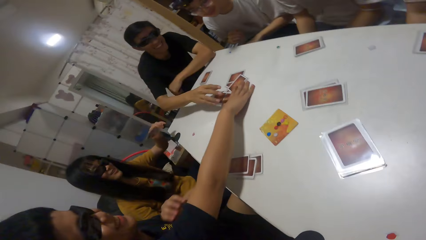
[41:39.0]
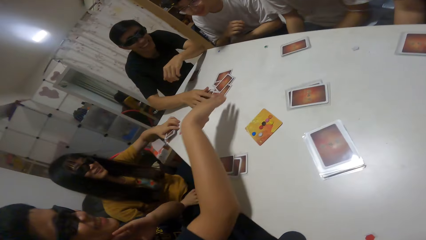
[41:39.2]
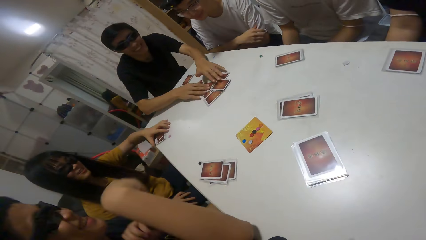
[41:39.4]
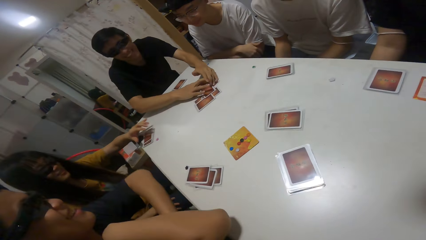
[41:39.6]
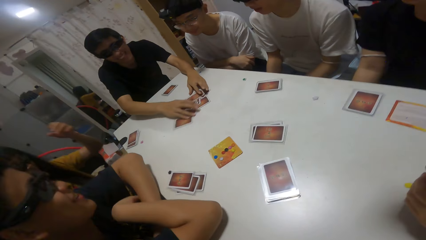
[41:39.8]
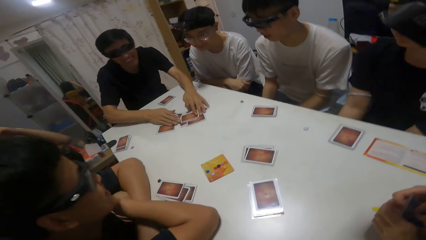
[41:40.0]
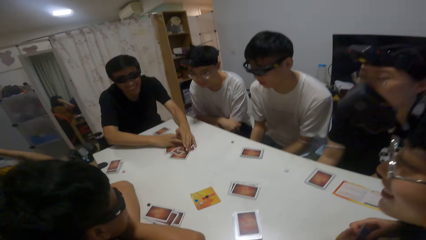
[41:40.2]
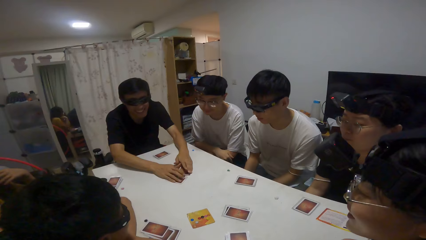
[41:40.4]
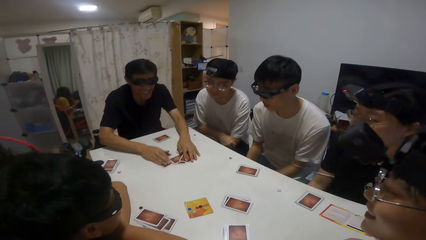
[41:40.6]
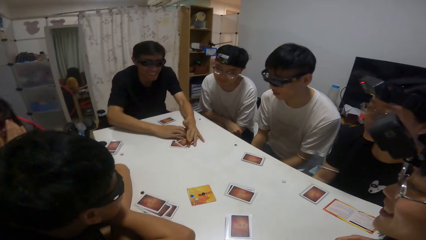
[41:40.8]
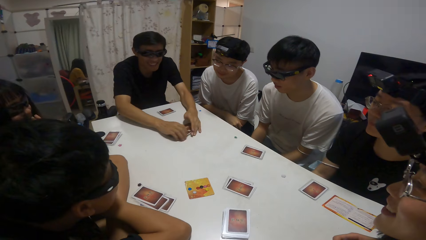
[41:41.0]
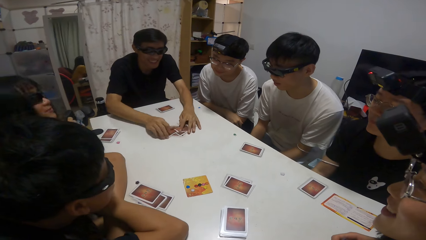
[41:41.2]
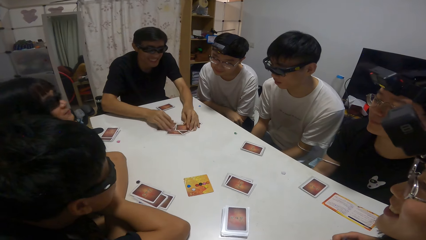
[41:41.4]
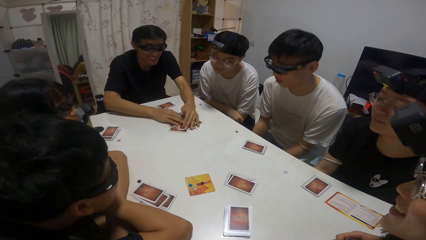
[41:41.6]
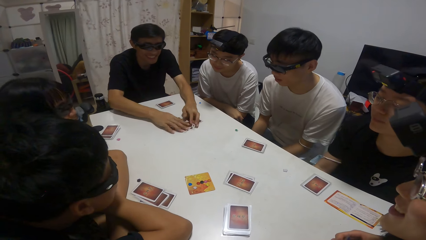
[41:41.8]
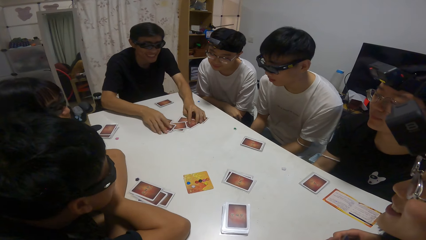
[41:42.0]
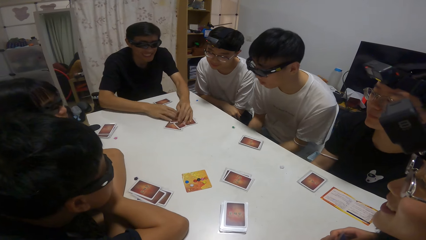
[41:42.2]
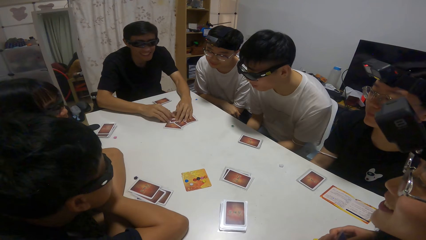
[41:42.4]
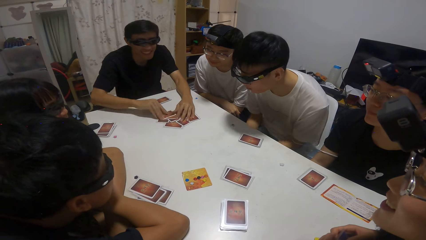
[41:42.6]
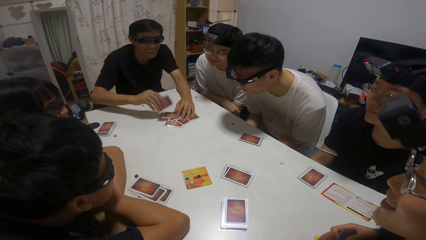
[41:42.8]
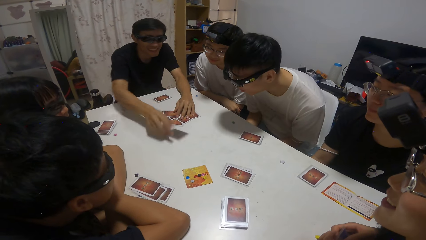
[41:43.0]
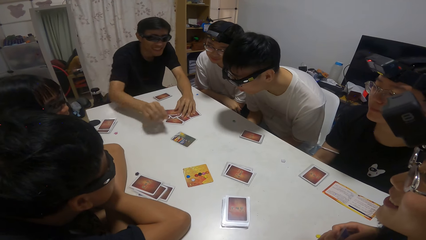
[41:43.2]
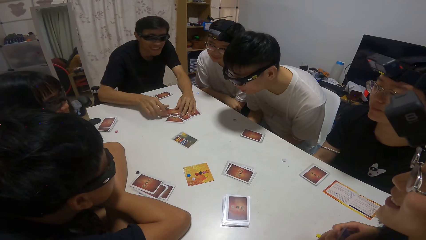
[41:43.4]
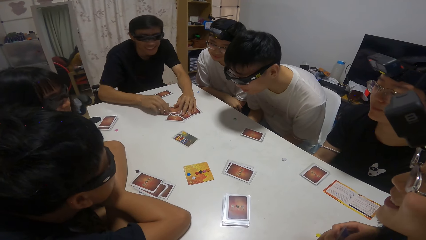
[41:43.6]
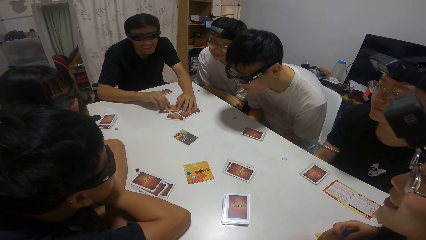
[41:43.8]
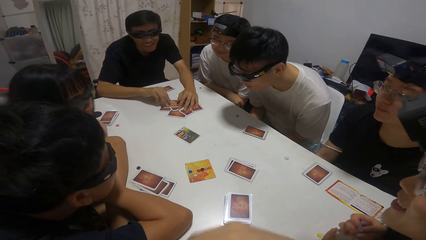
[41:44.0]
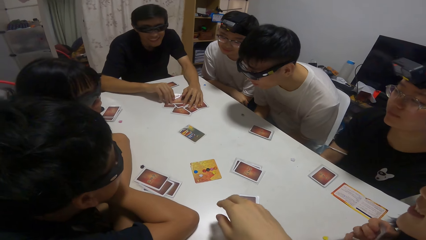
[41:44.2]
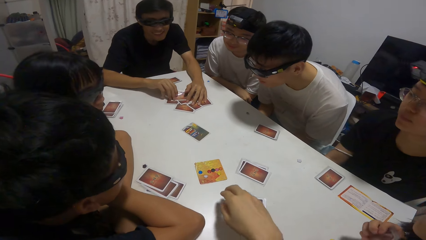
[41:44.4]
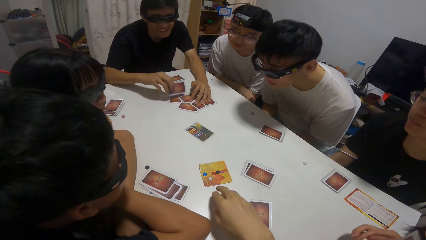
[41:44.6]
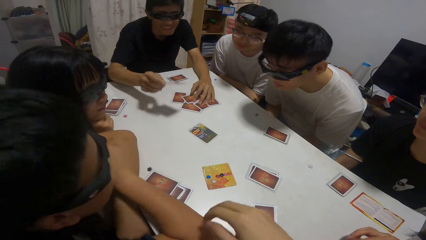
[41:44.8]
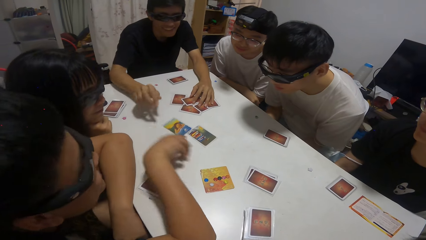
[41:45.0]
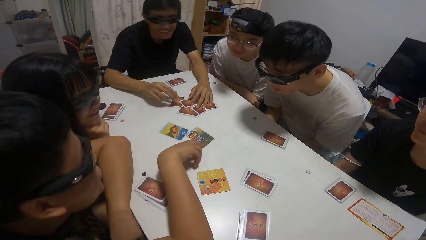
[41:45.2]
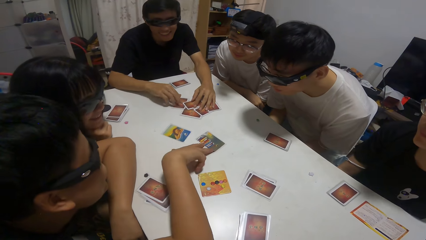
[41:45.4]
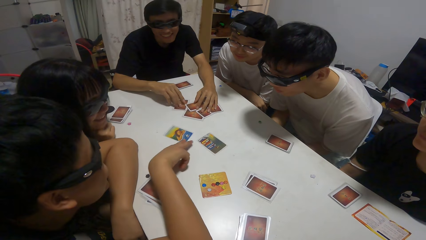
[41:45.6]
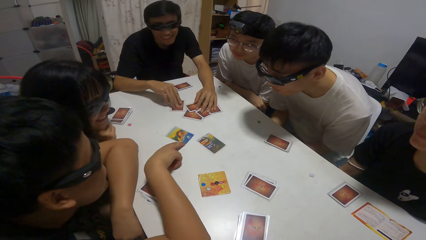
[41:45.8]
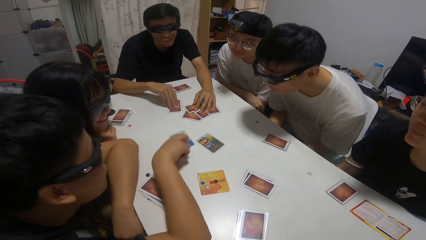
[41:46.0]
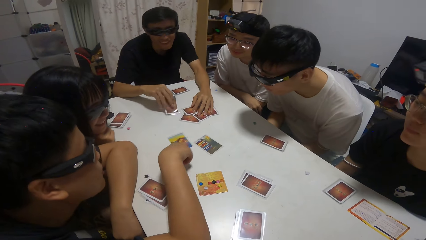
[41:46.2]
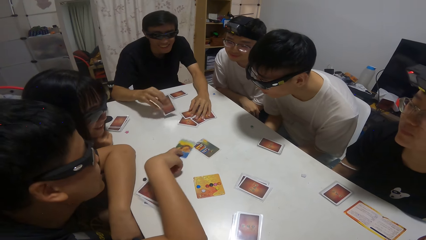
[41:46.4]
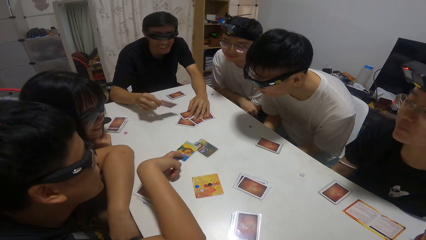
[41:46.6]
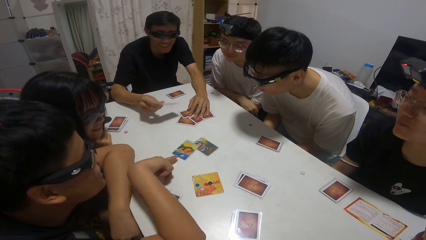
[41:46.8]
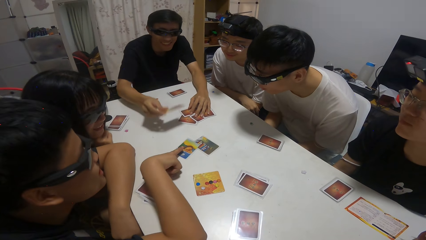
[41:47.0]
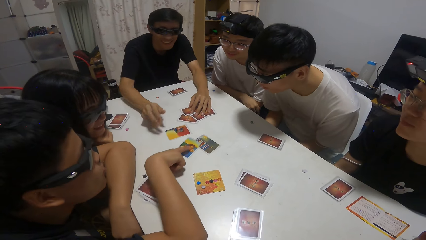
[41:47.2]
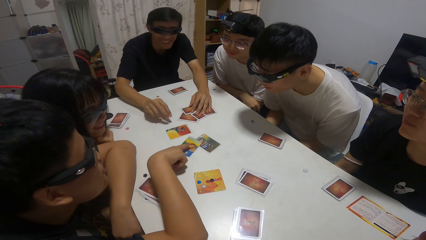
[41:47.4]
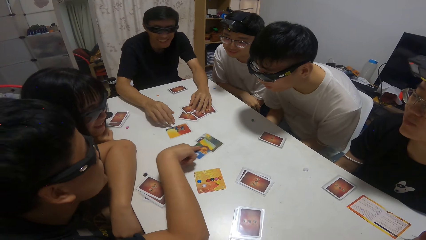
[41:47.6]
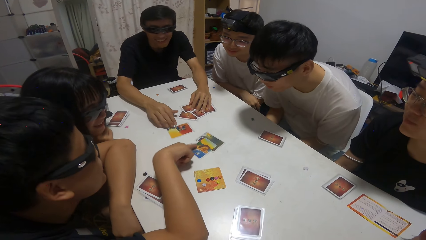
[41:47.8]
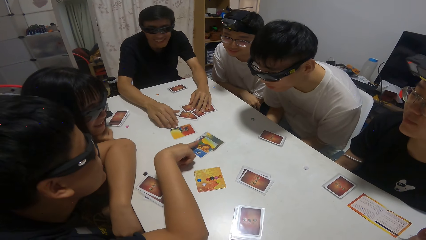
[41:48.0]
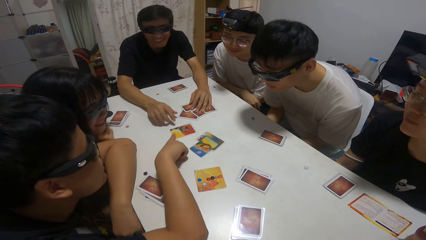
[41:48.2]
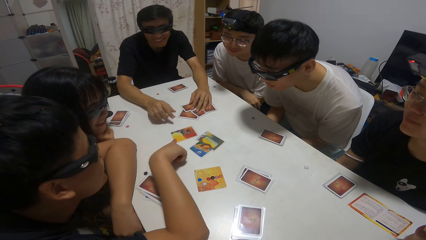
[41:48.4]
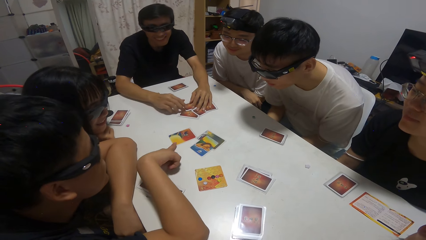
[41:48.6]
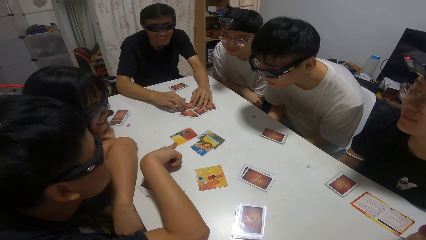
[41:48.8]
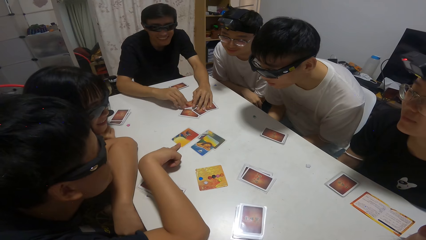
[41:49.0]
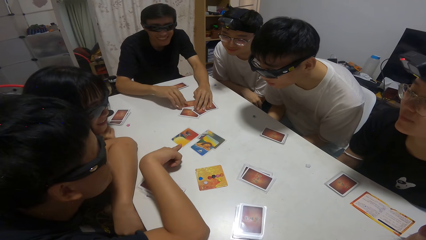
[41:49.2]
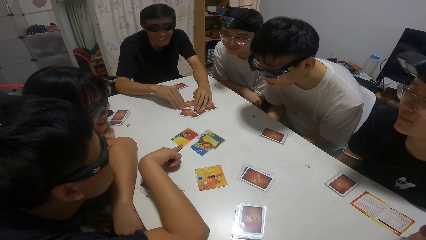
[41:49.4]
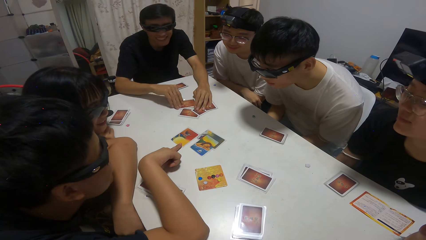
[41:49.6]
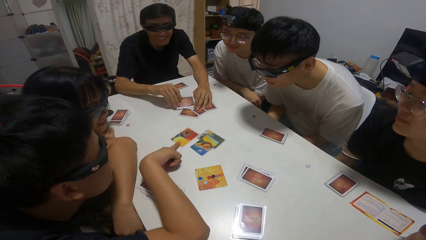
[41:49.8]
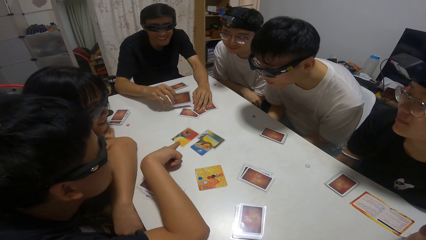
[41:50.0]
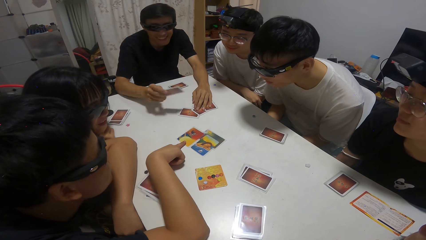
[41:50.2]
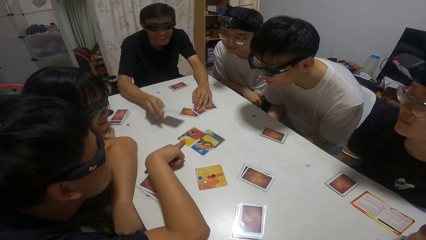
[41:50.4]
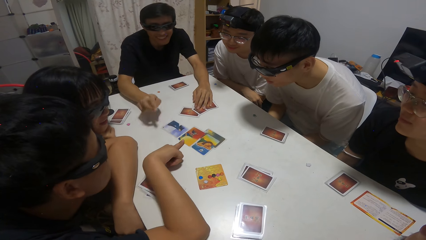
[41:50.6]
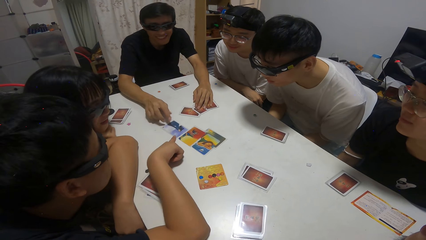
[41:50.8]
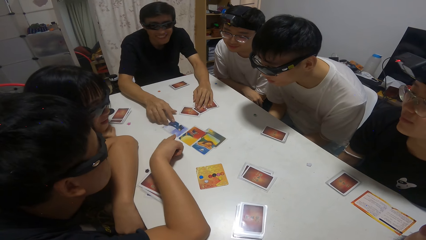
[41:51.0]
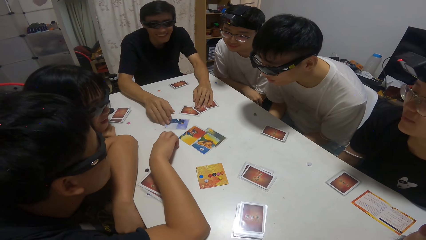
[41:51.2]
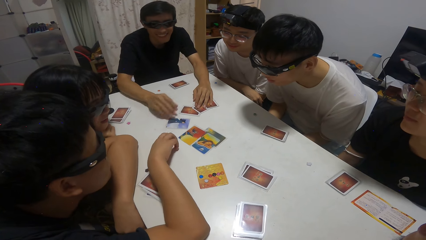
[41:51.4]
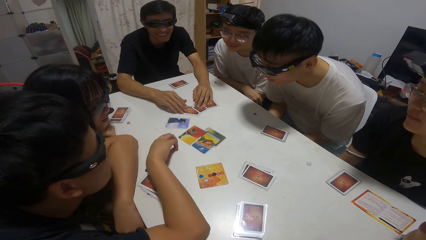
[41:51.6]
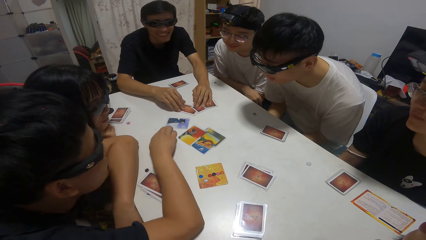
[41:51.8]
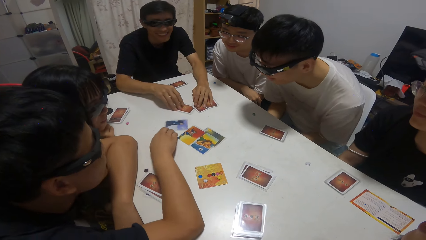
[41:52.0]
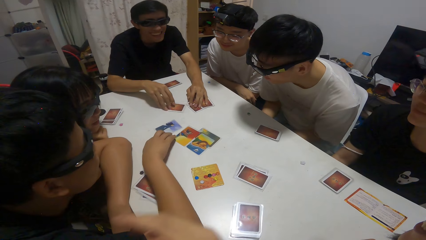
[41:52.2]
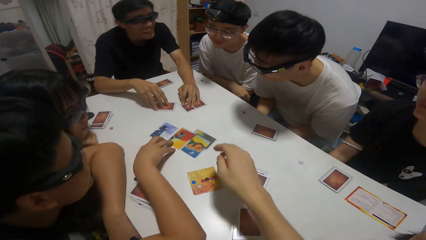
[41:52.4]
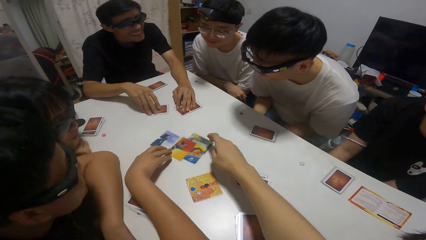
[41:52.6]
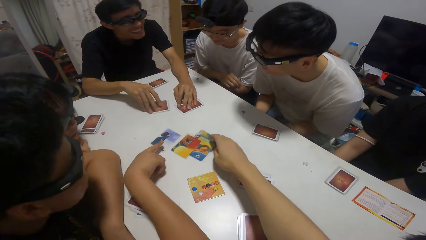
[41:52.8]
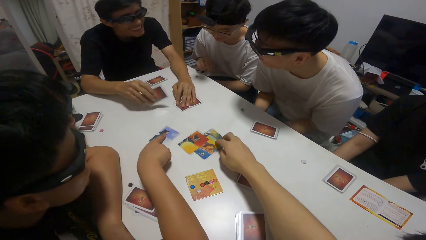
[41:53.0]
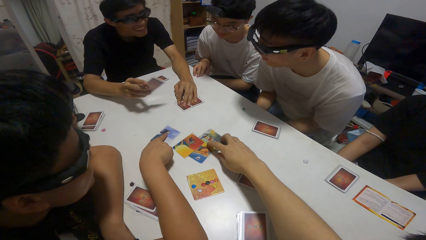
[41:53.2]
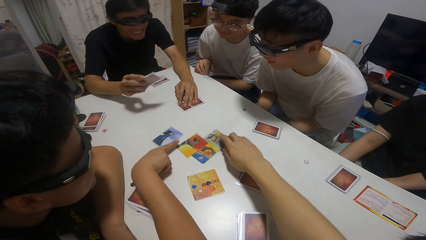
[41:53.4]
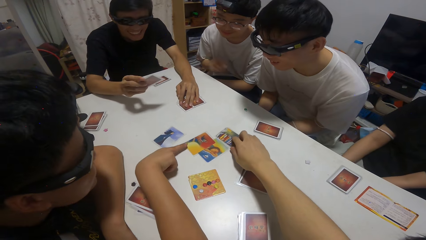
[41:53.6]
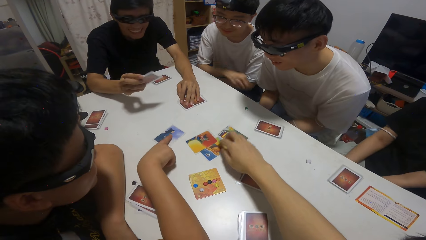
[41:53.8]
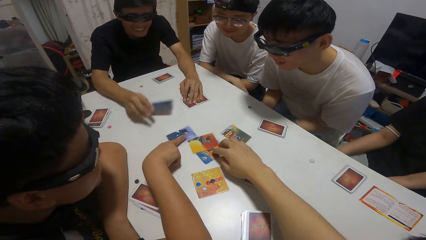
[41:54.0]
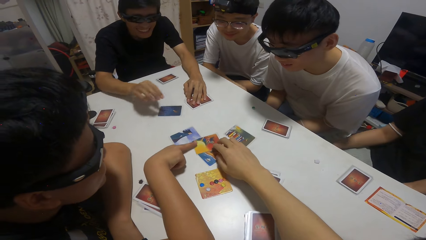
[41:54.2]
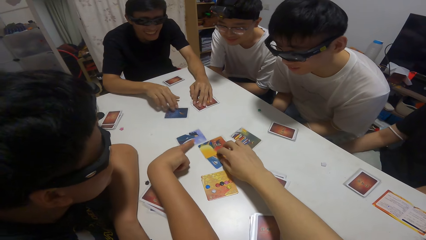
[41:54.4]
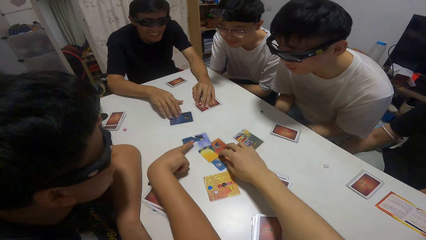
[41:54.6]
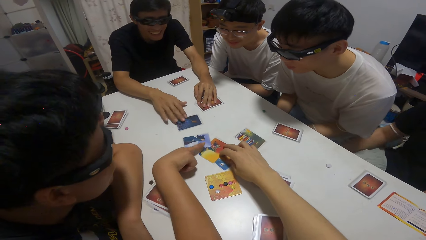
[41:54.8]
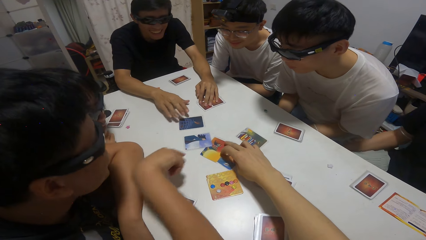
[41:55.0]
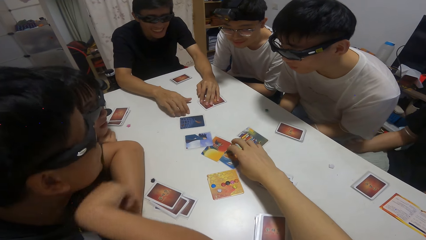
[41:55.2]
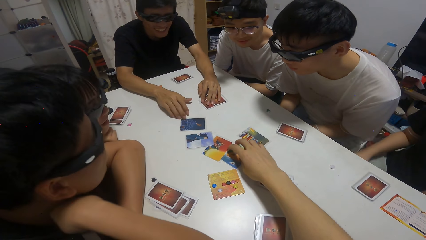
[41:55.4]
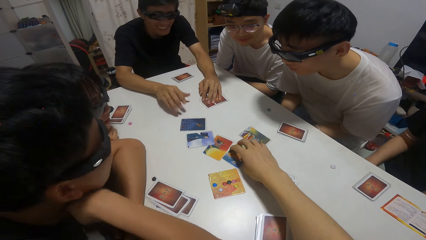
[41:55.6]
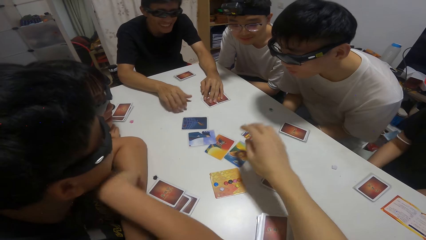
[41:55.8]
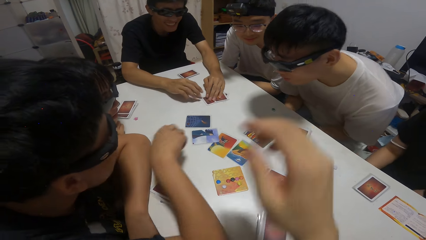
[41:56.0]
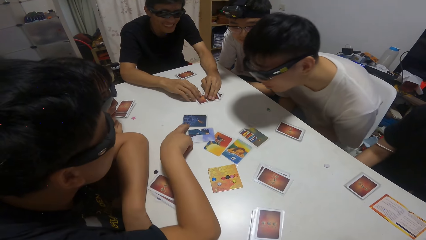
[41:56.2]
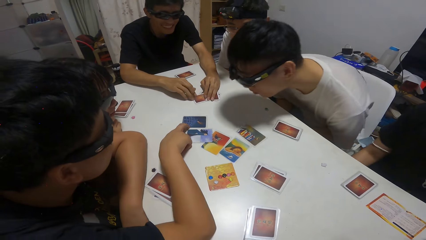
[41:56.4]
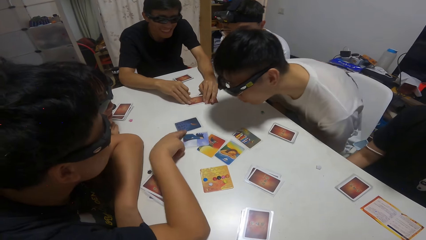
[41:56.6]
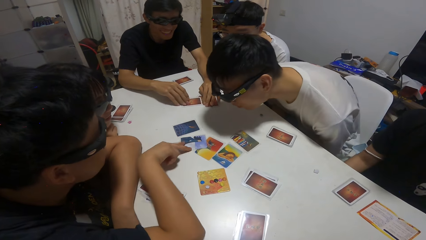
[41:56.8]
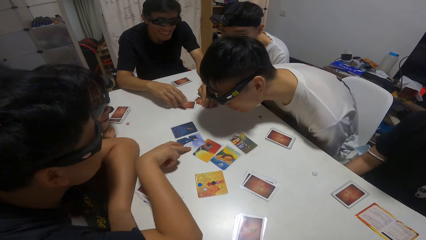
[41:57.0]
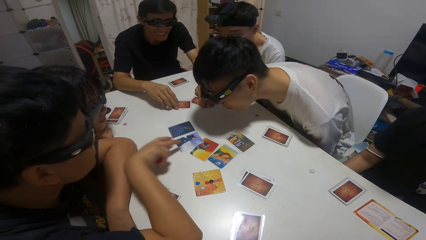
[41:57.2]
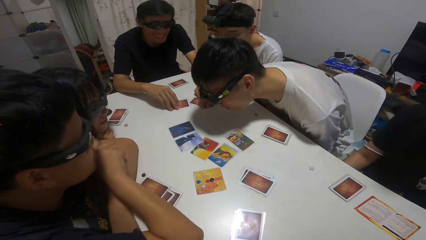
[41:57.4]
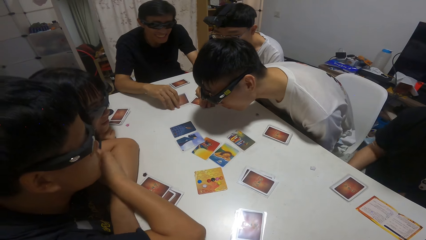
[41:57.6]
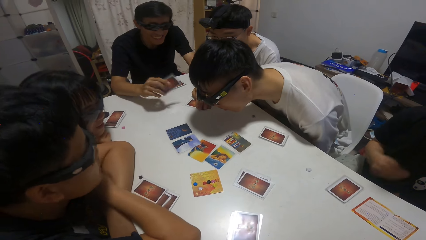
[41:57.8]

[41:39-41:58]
A man moves the cards on the table. The man picks a card on the table. Another man shuffles the cards on the table. The other man opens a card on the table. The camera wearer moves cards on the table. The other man opens a card on the table again. The first man moves the cards on the table. The first man places a hand on the table. The other man opens a card on the table. The first man moves the card on the table. The other man moves cards on the table. The other man opens a card on the table. The first man moves the card on the table. The first man places a card on the table. The first man moves cards on the table. The camera wearer moves the cards on the table. The other man opens a card on the table. The other man places cards on the table. The other man moves the card on the table. The first man moves cards on the table. A third man looks at the cards.
